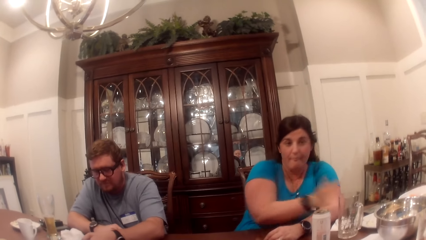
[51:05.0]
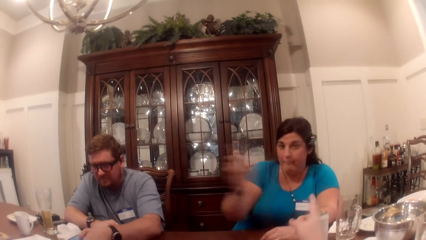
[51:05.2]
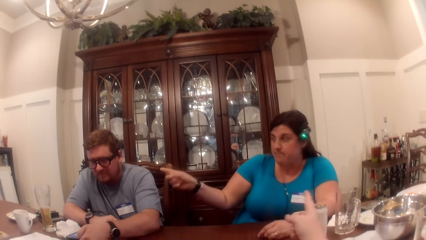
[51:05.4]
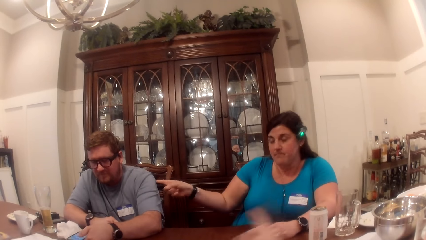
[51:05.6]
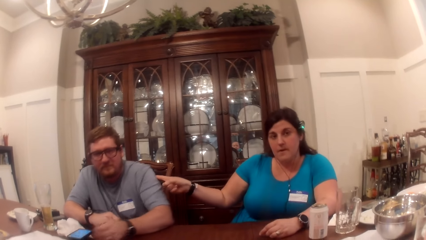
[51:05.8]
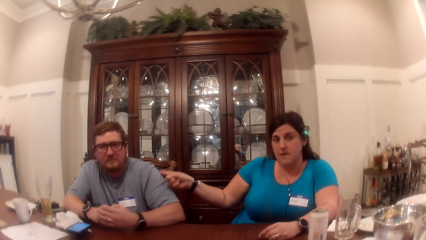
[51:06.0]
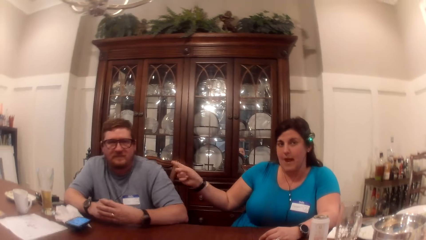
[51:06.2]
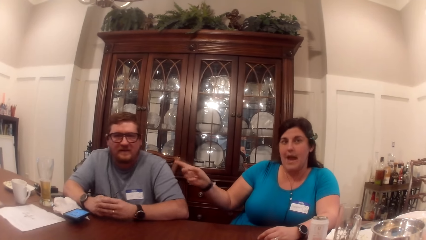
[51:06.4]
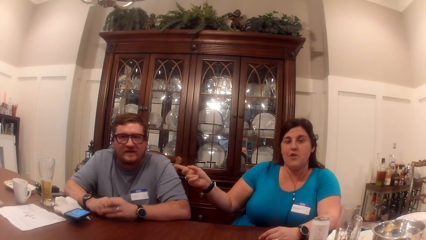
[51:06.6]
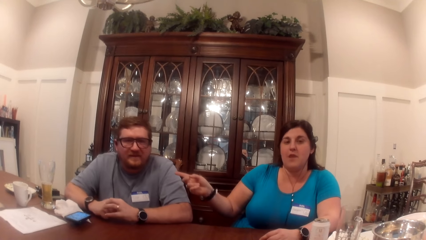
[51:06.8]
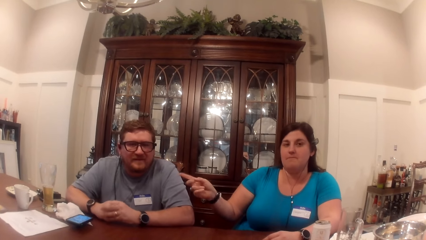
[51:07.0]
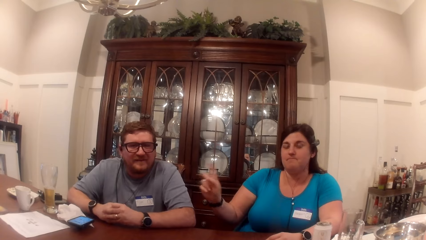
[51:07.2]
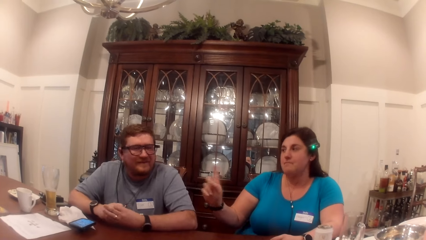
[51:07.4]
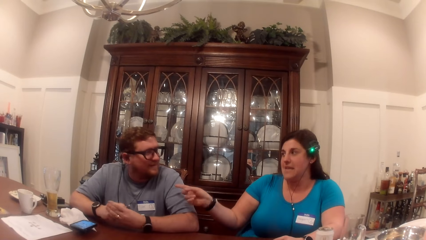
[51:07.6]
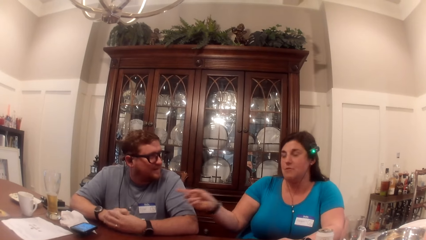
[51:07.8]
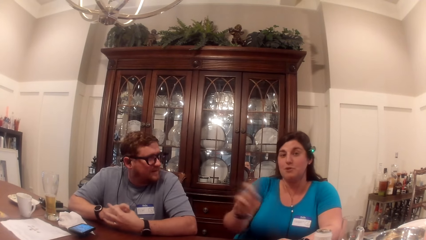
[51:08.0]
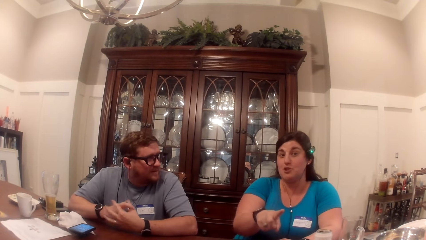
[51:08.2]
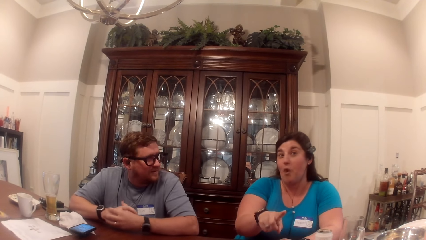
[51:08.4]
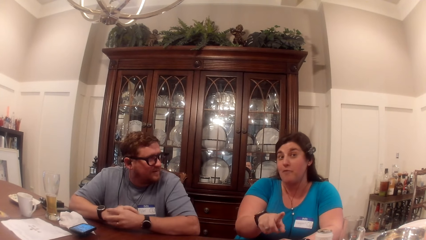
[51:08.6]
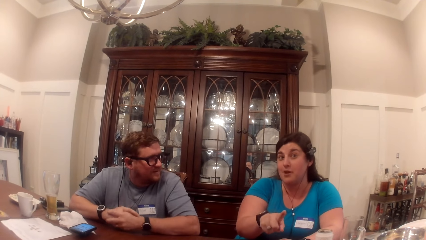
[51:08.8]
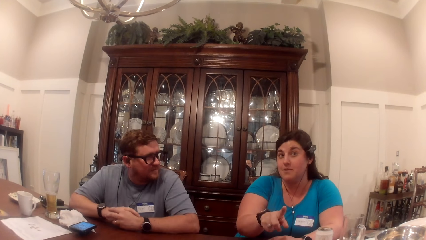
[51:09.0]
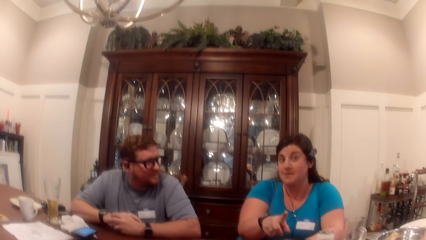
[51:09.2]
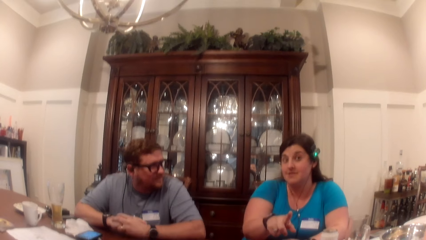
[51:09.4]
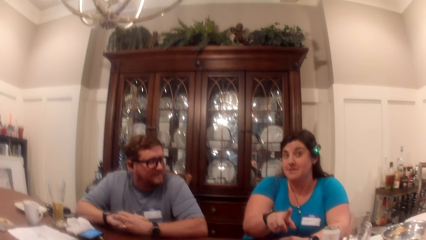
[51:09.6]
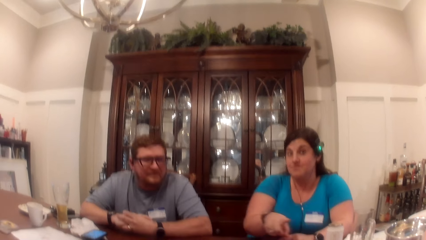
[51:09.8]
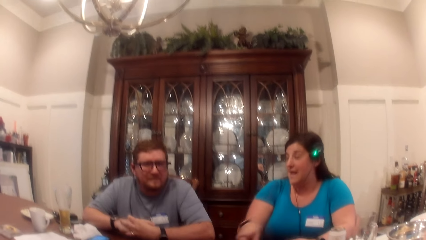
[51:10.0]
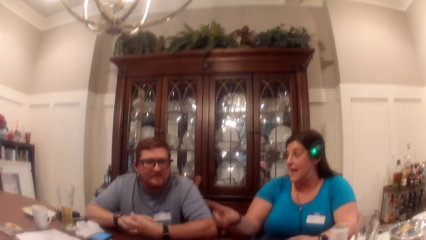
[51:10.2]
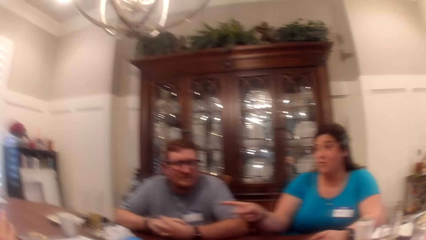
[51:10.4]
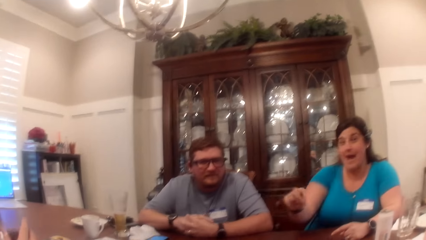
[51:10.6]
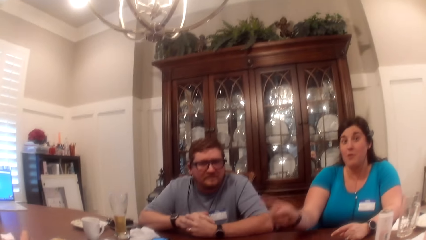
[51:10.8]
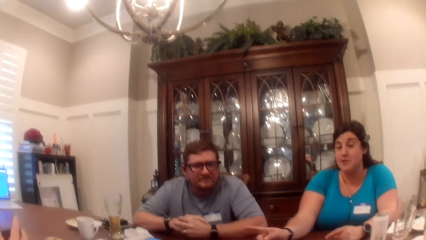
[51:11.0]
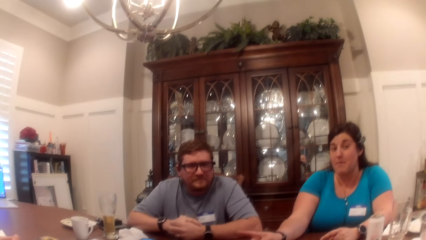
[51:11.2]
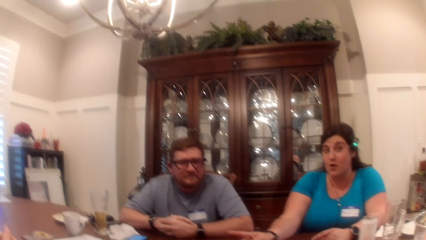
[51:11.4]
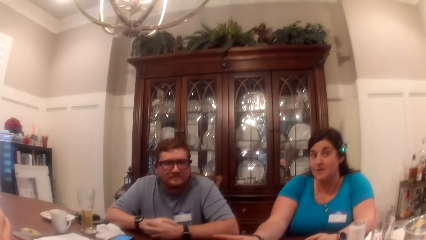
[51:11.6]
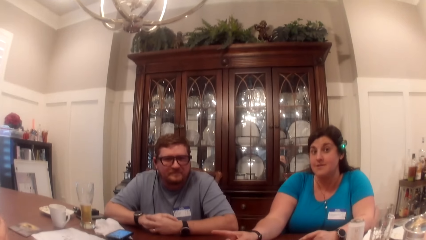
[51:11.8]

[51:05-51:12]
The woman drops the glass cup on the table. The camera wearer points at the woman. They look at the woman. A man shuffles cards with both hands.

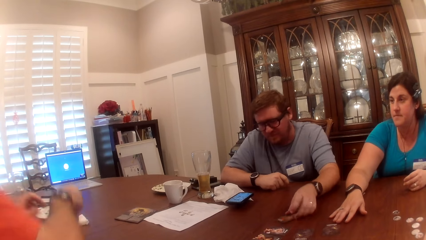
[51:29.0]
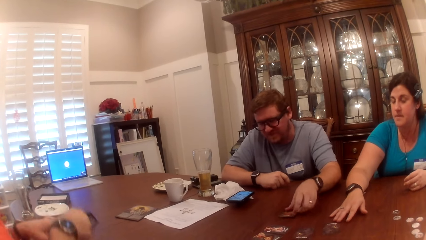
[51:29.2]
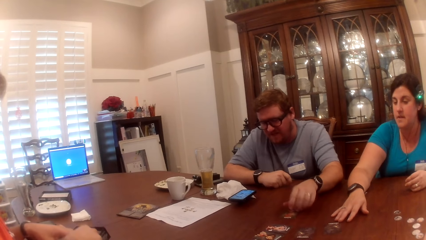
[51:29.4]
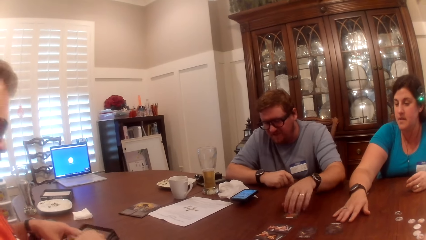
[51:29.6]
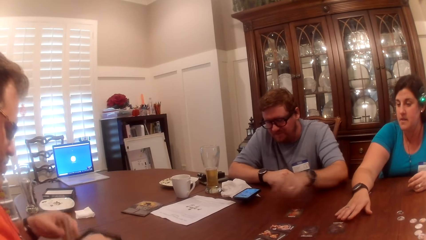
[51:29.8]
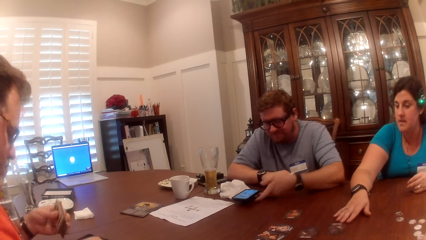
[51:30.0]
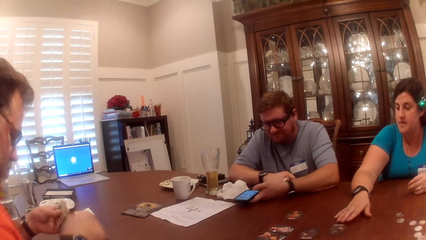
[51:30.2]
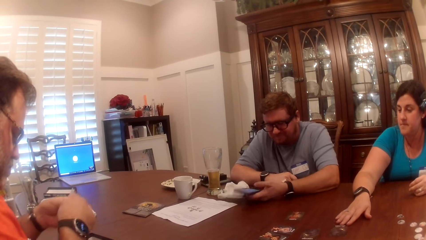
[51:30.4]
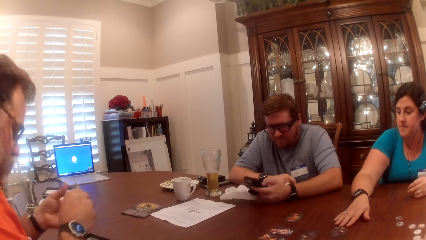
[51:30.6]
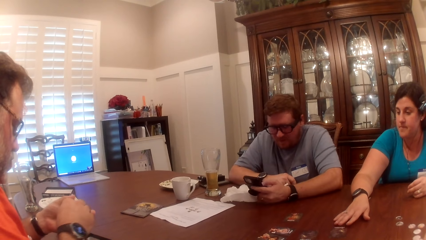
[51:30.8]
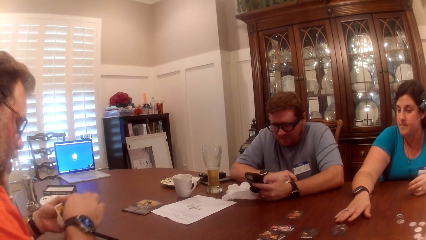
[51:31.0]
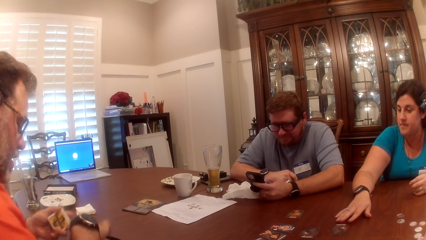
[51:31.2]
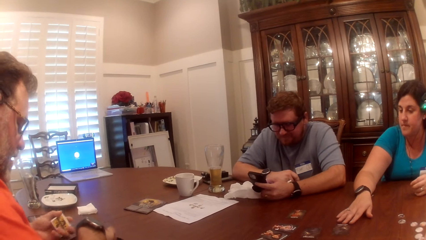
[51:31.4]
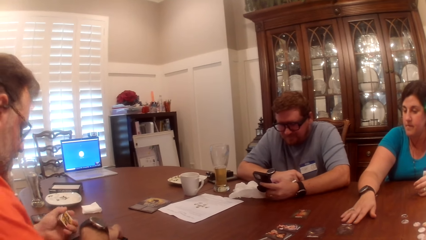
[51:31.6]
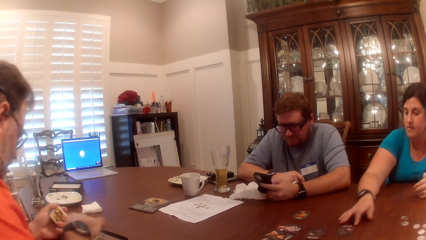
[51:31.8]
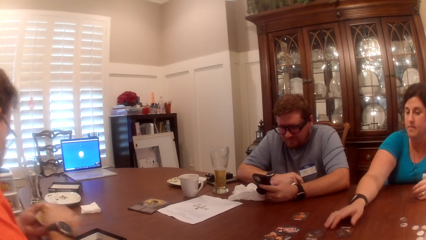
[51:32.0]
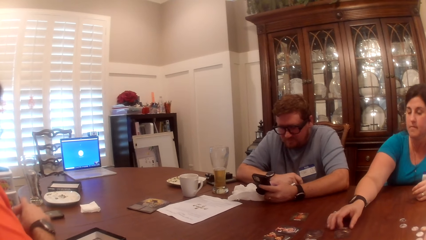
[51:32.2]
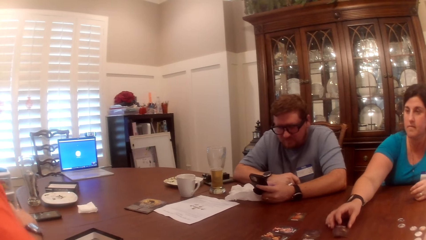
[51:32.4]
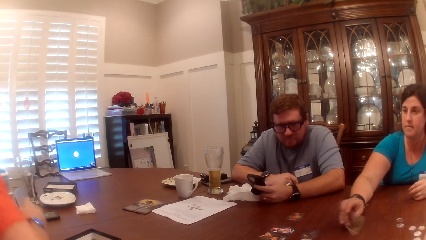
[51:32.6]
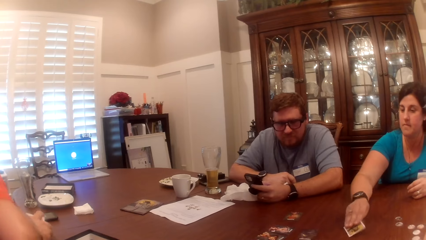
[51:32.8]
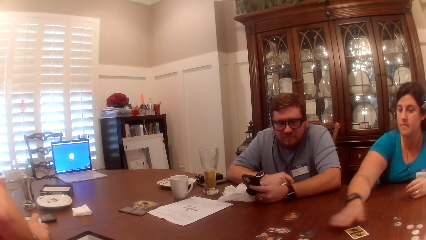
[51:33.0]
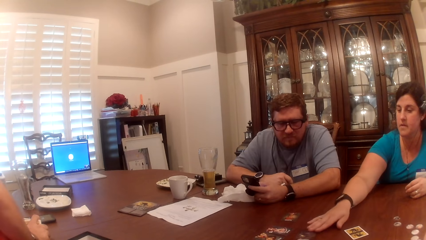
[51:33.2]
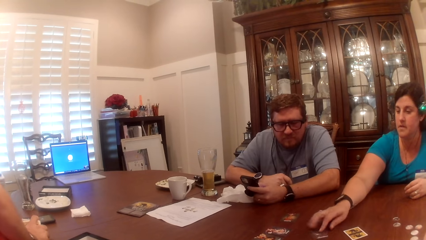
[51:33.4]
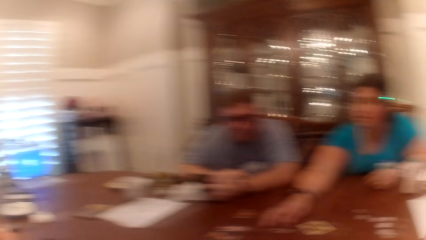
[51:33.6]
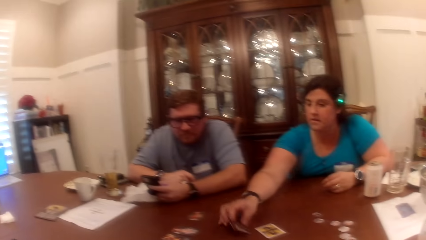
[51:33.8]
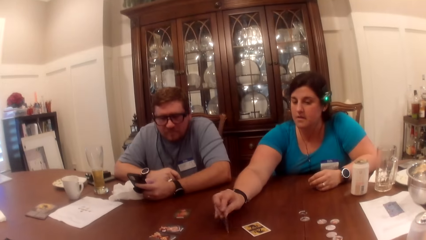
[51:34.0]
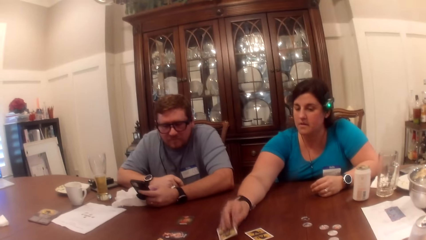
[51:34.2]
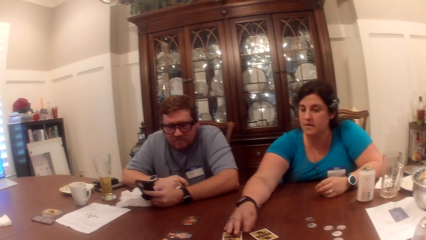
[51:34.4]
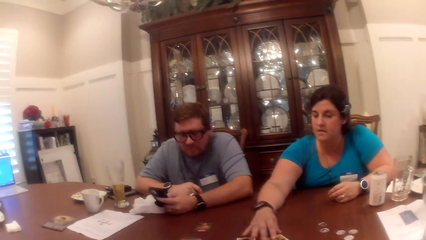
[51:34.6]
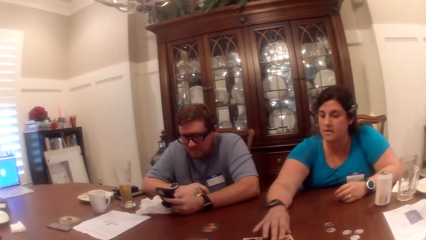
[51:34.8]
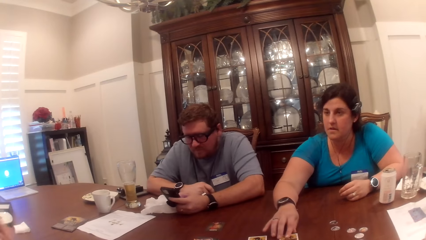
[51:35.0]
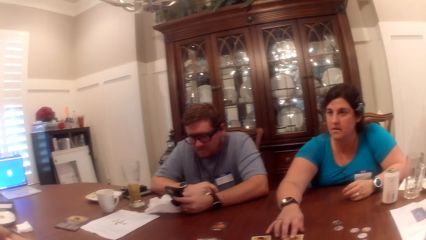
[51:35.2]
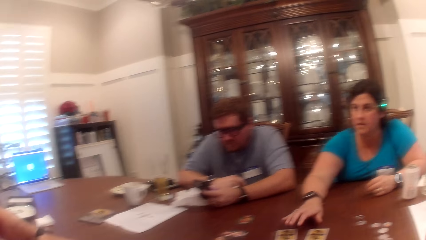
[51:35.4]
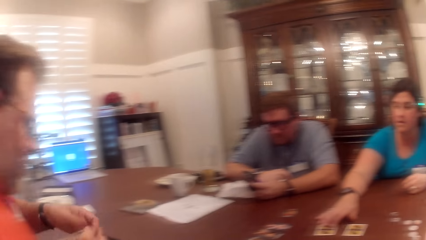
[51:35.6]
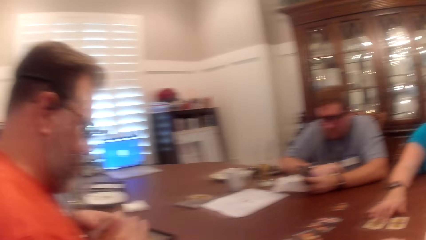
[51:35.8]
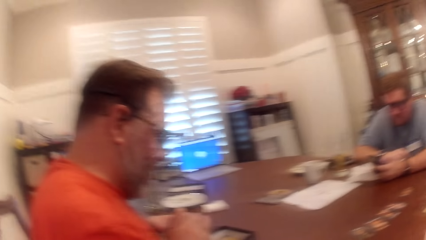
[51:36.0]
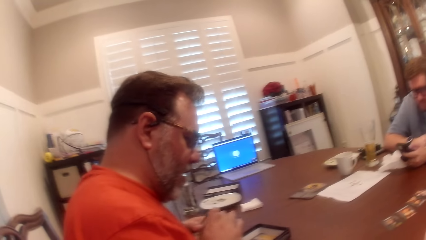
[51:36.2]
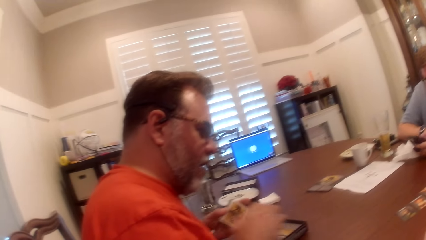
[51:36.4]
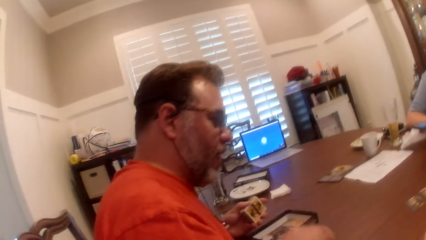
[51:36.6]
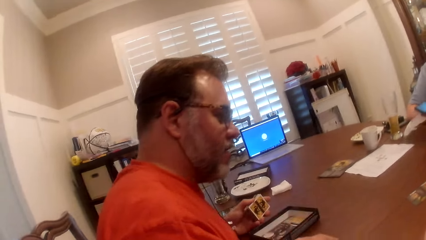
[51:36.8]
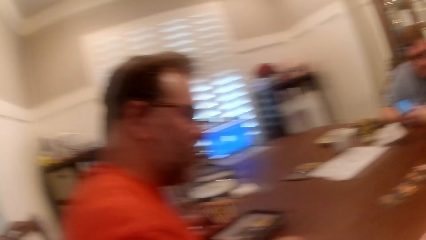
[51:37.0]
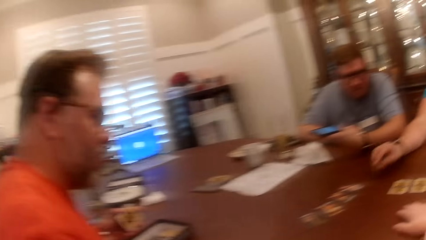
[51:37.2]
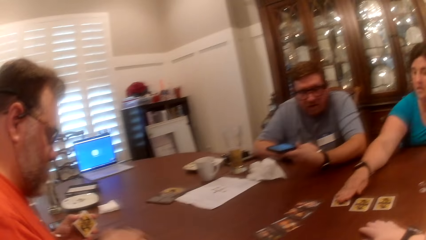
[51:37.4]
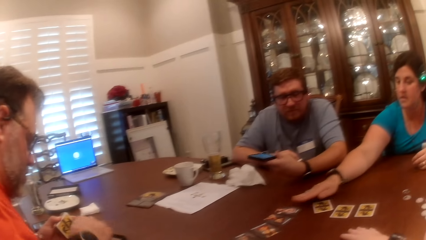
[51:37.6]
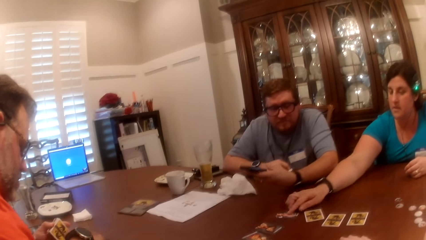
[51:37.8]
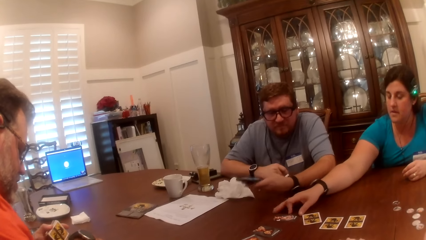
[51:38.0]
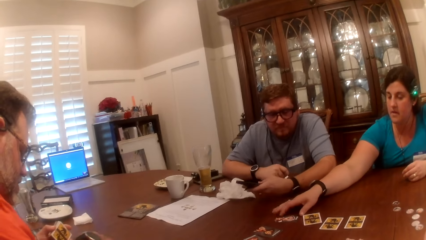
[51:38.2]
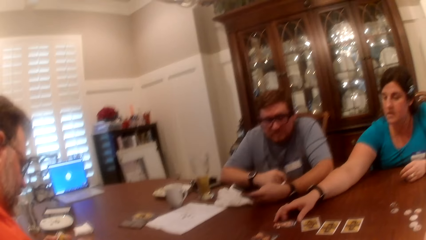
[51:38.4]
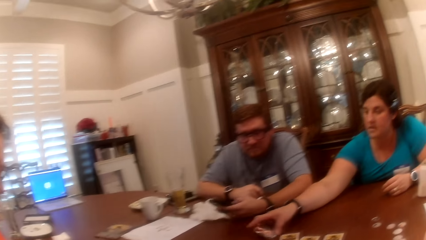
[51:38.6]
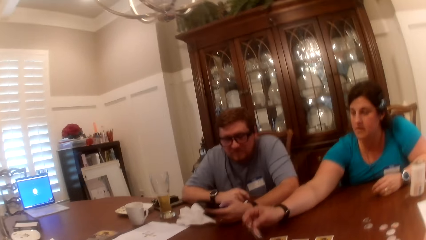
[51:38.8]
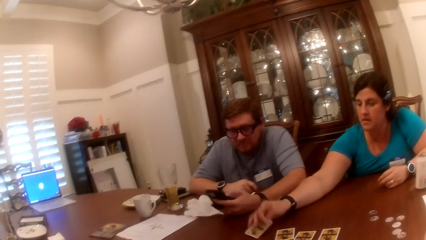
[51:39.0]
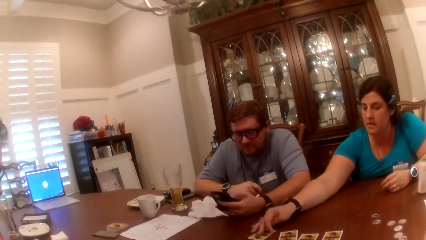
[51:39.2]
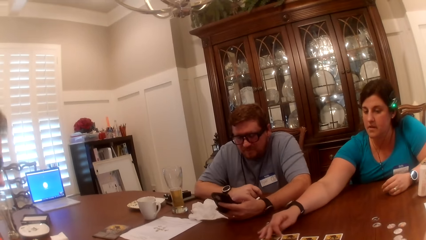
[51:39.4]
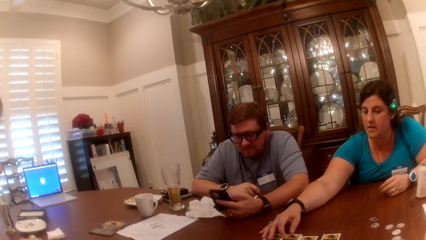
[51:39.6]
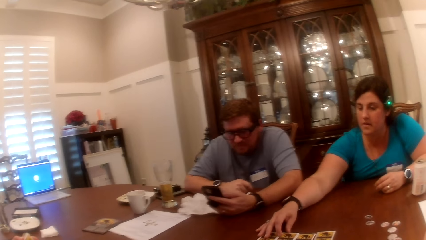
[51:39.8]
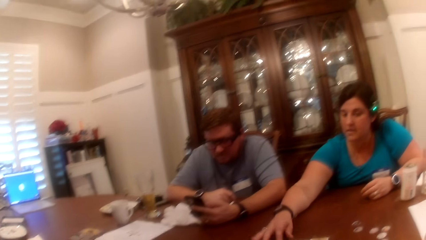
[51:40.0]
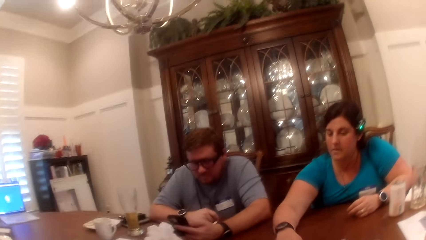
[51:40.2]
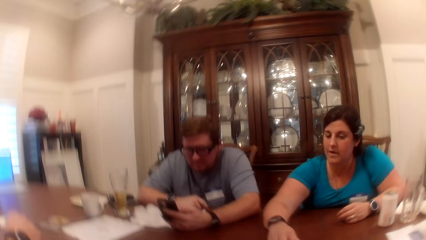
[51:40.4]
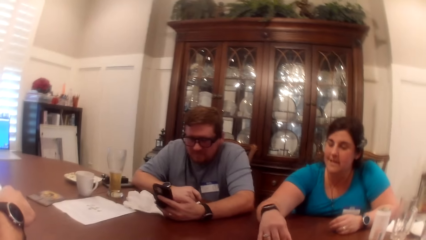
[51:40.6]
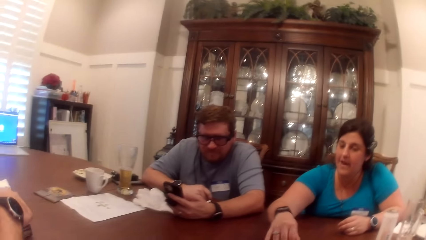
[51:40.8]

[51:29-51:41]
A man moves the card on the table with his right hand. Another man drops the pack on the table with his right hand. The first man takes a phone from the table with his left hand. The woman touches the card with her right hand. The other man passes the cards to his left hand. The first man operates the phone in his left hand. The other man holds the cards in the pack with his right hand and passes the cards to his right hand. The woman flips the card on the table with her right hand. The other man places his right hand on the table. The woman flips the card on the table with her right hand. She adjusts the card on the table with her right hand. The other man drops a card on the table with his left hand. The woman adjusts the cards. The other man passes the cards to his left hand. The woman takes the card from the table with her right hand and drops the card in her right hand on the table. The camera wearer looks around. The woman flips the card in her right hand on the table and adjusts the cards on the table with her right hand.
